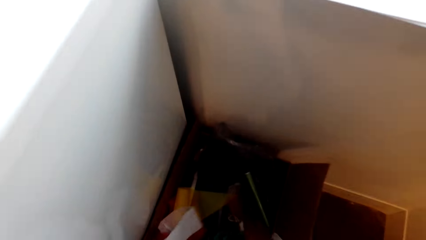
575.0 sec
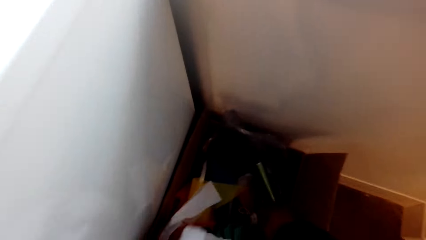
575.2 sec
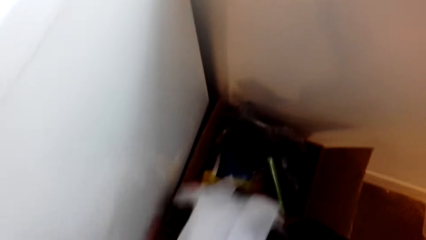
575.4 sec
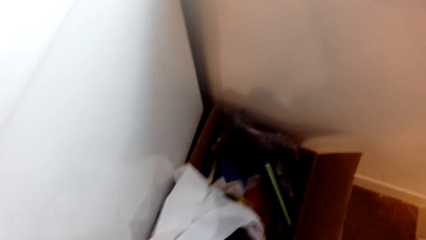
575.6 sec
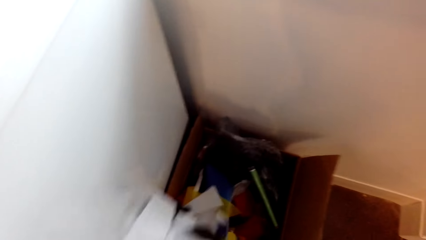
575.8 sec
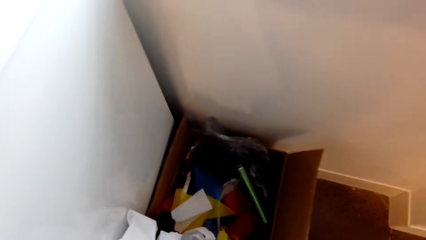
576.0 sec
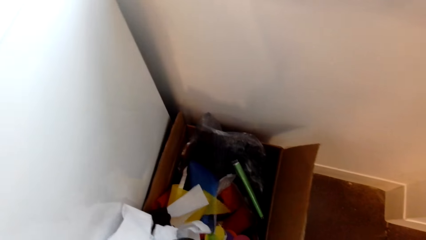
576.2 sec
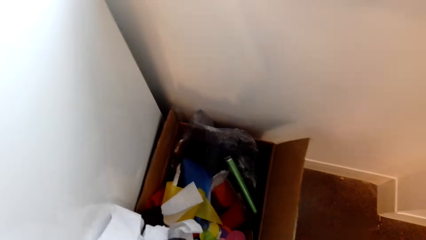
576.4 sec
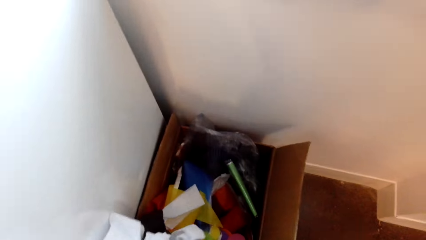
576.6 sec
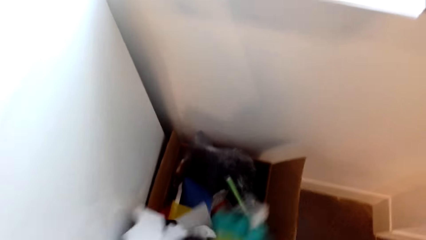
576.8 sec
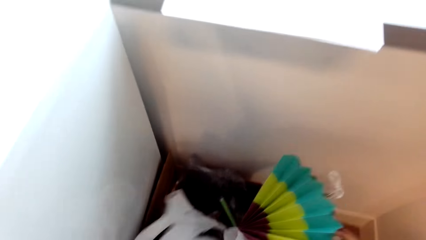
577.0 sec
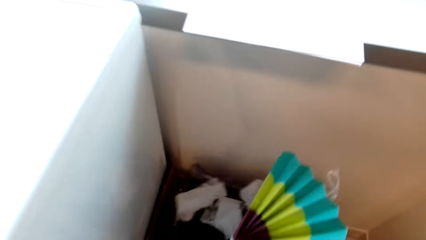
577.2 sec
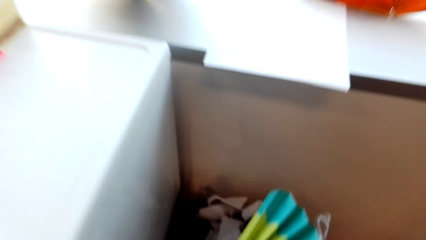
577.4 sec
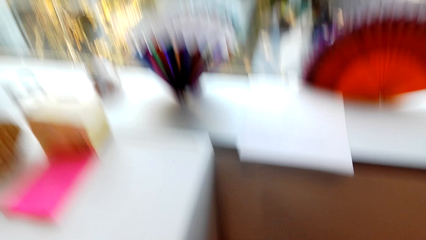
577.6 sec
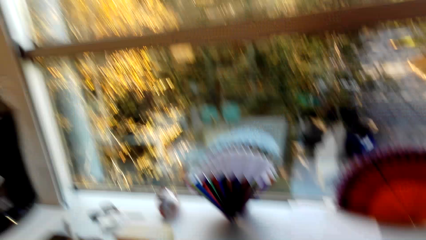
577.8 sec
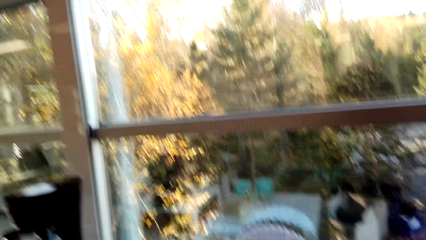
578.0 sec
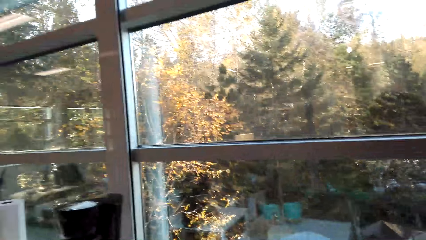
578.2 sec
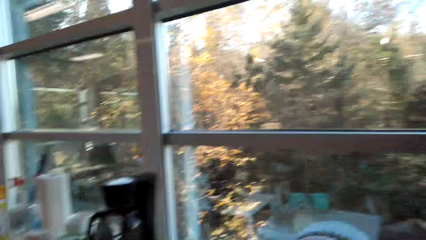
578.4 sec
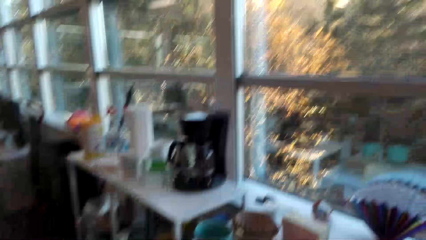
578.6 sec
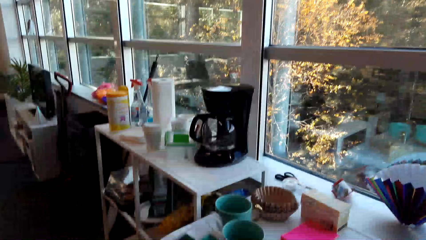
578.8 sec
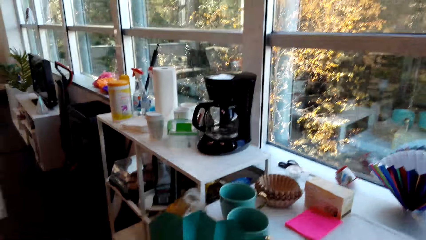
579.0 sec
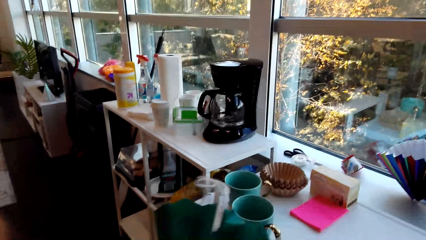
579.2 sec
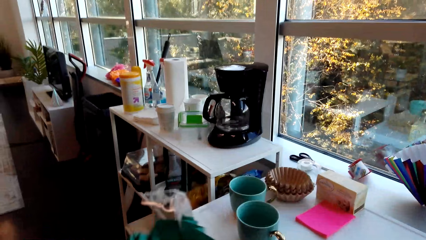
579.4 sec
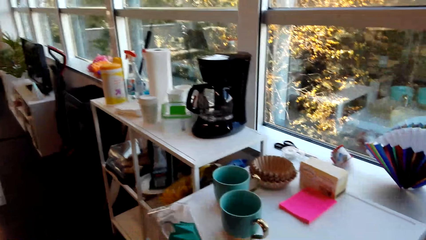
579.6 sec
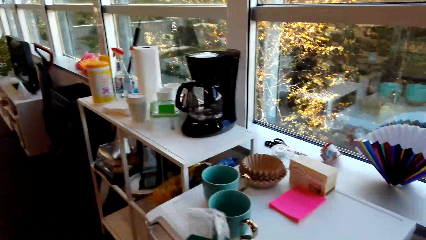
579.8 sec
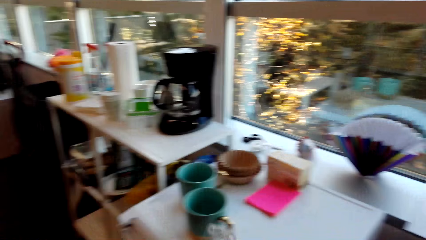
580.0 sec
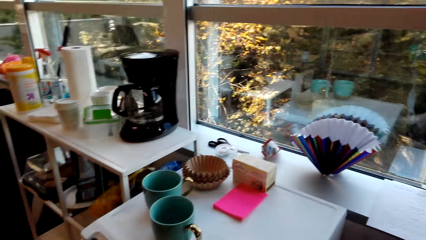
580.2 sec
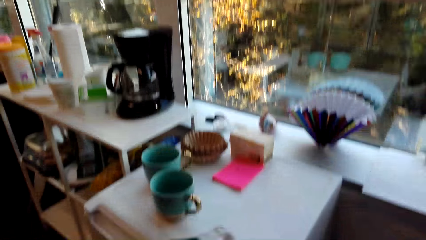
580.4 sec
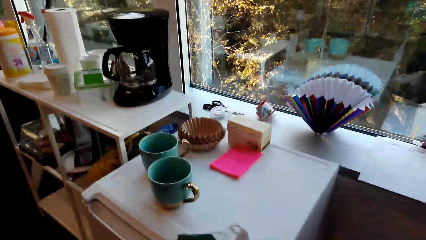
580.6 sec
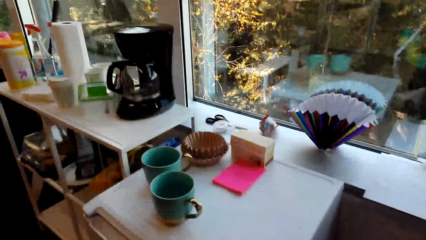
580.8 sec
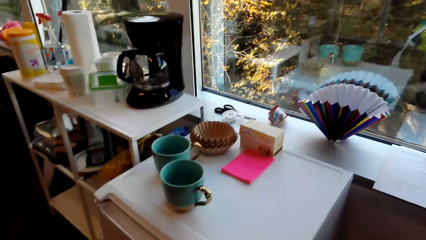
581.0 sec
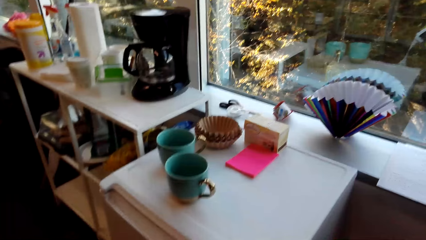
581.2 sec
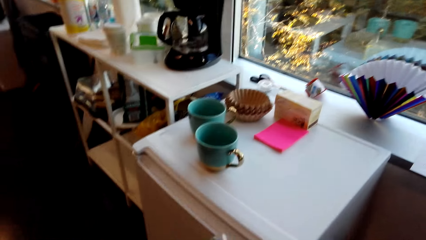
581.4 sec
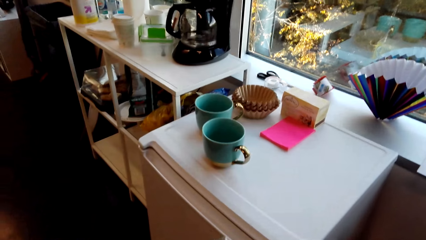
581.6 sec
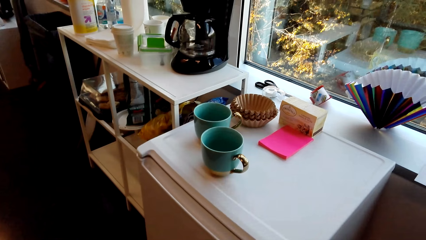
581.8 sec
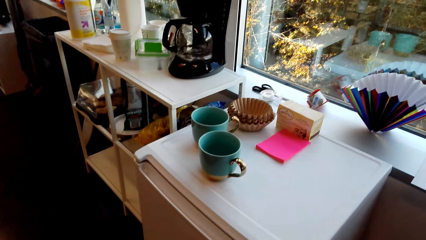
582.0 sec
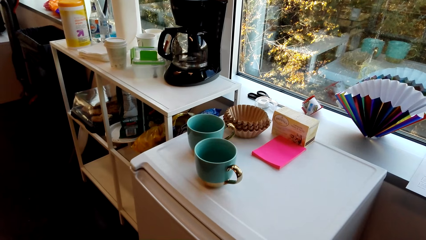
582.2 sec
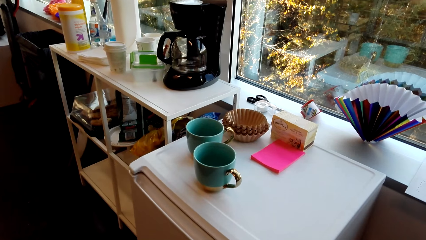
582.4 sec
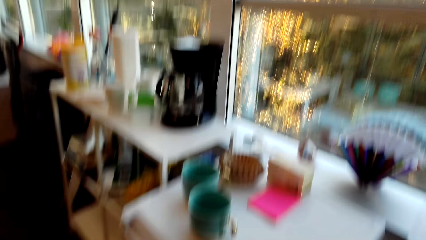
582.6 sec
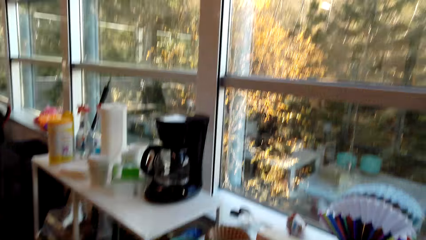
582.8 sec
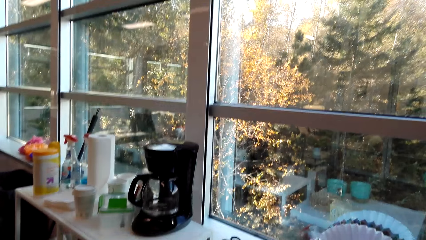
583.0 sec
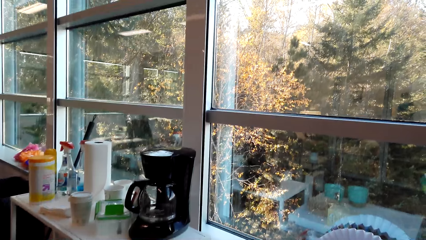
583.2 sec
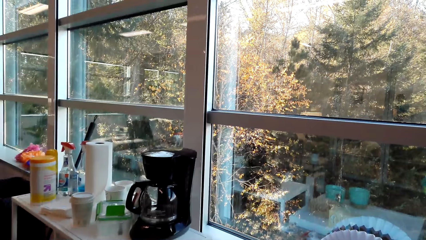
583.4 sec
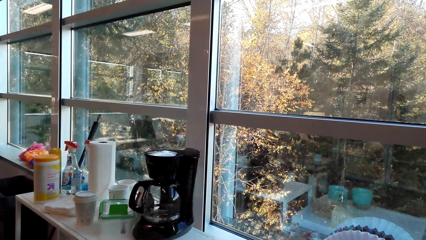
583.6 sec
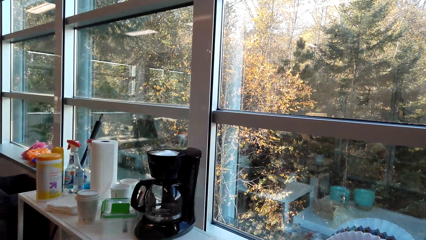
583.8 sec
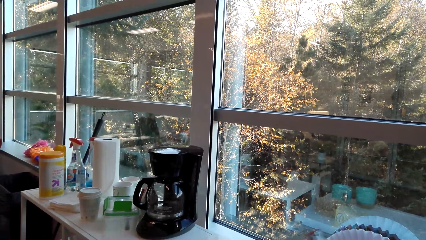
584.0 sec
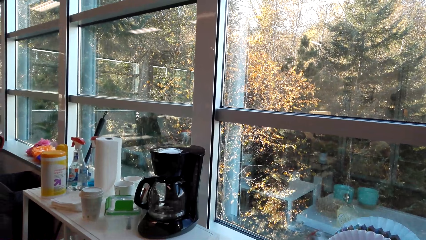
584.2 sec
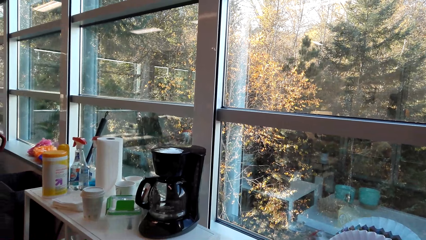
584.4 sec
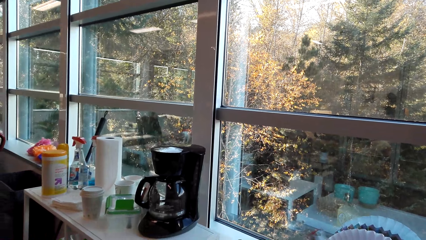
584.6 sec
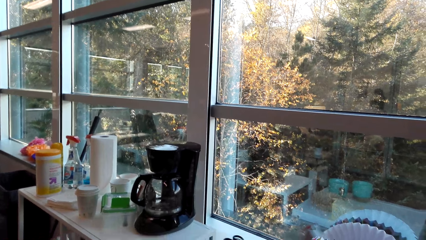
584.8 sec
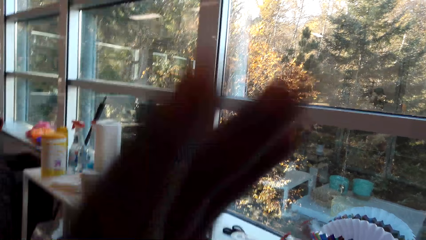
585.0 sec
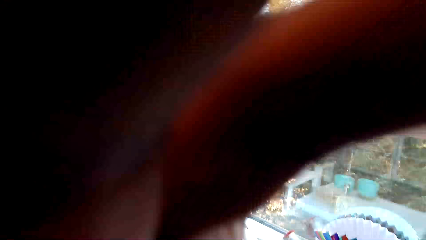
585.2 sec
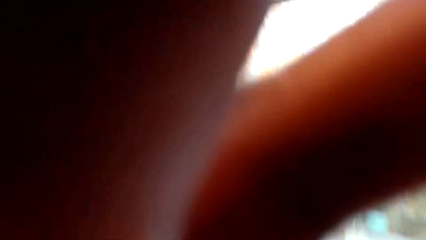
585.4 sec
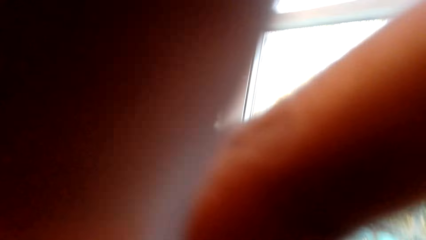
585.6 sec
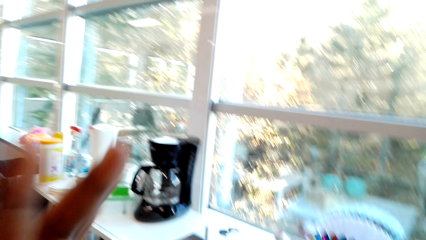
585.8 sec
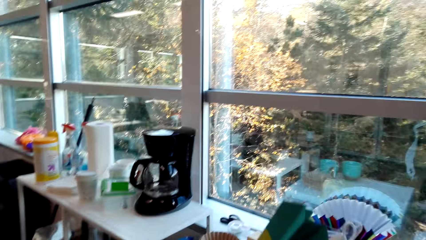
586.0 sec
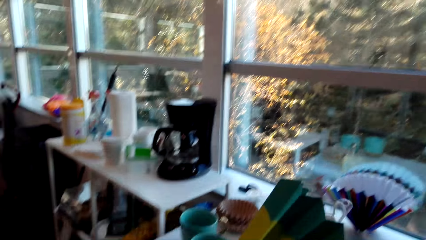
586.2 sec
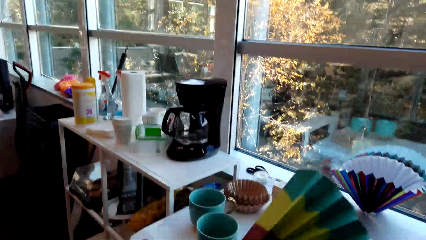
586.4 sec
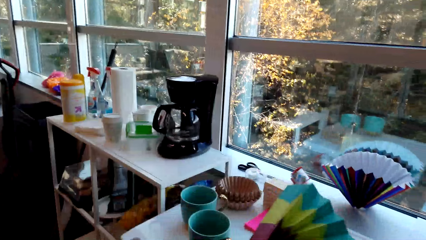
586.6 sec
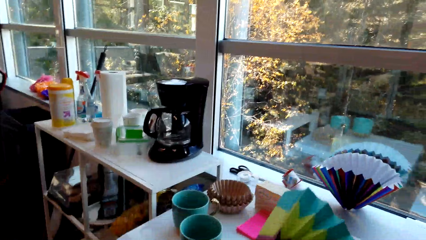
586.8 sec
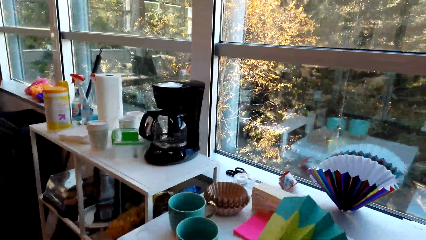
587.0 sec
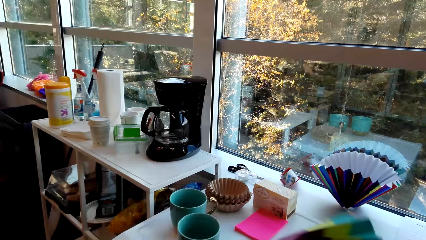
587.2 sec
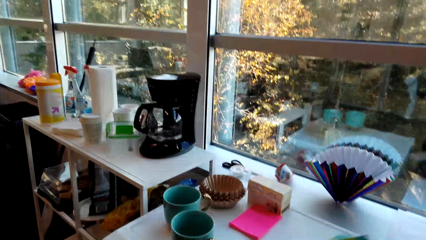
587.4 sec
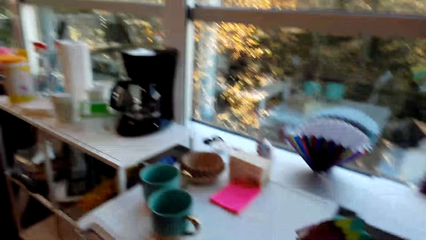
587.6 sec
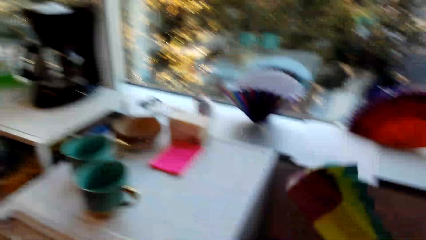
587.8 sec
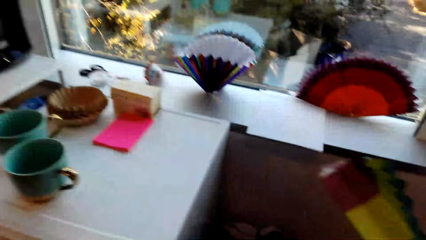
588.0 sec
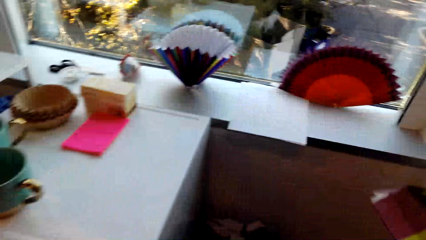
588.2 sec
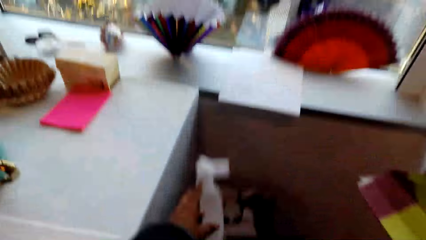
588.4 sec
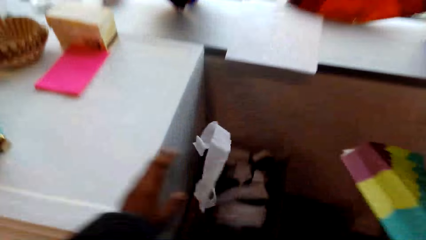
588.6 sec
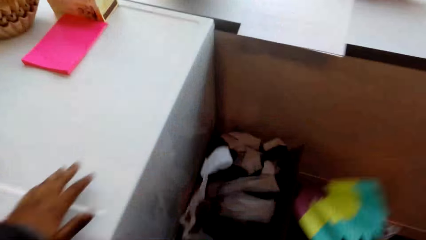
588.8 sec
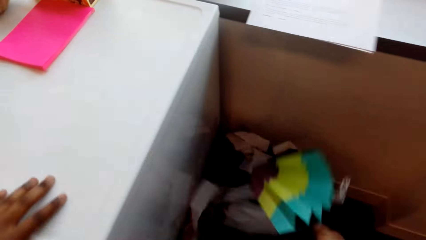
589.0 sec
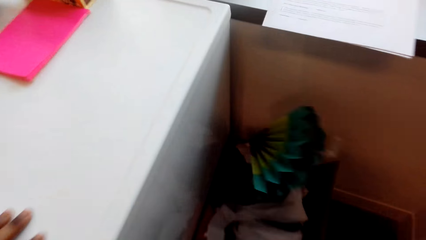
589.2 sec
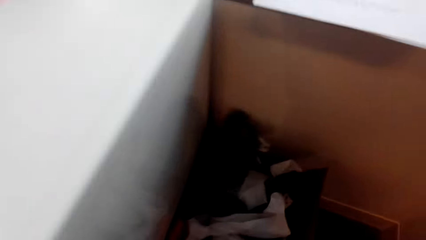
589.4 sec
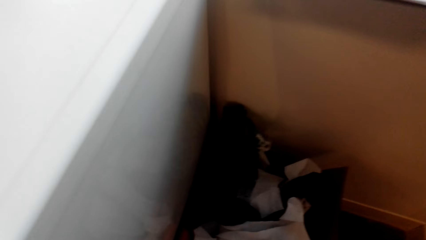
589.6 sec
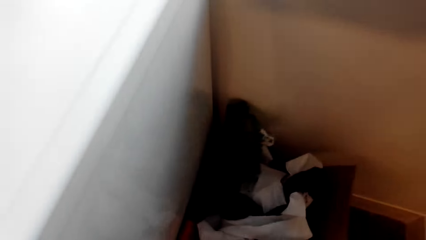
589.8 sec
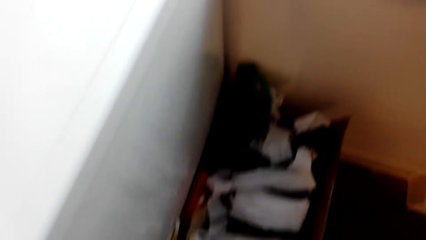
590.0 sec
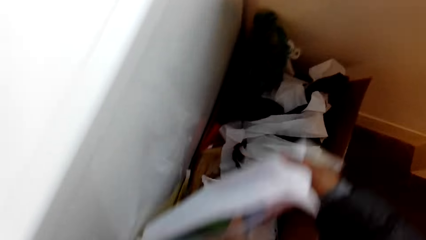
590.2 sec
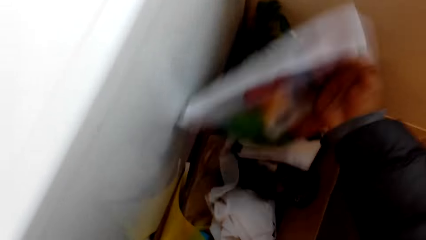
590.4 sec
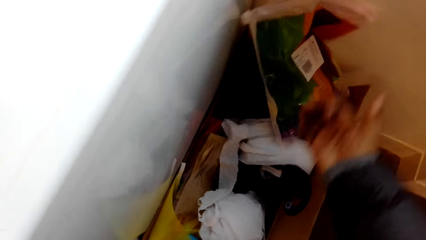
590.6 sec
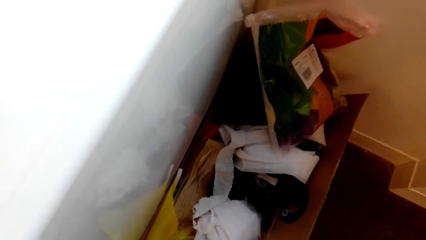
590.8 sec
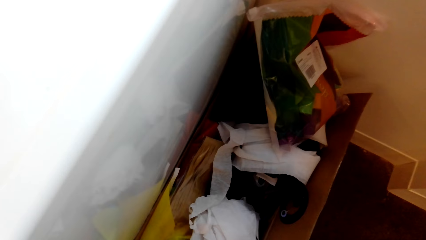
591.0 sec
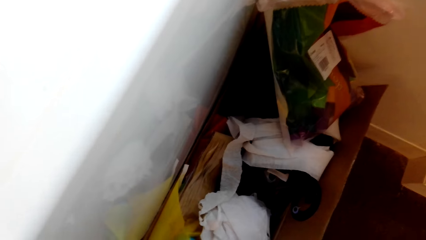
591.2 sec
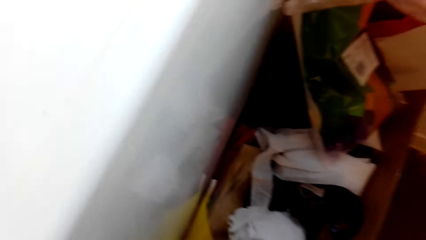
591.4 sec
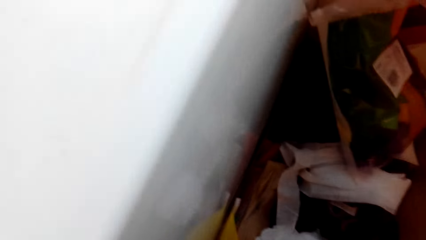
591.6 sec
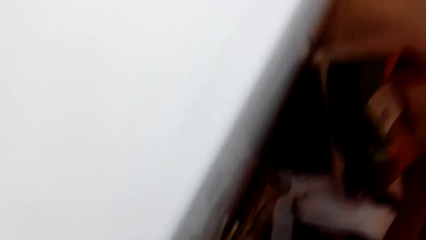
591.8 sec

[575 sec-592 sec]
The camera wearer looks inside the box. A person talks in the room. The camera wearer holds the paper fan. They move in the room. They talk in the room. The person talks in the room. The camera wearer holds the camera. They adjust the camera. They move in the room. They throw the paper in the box. They throw the paper fan in the box. They poke the items in the box. They talk in the room.
